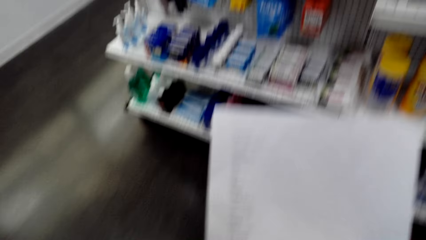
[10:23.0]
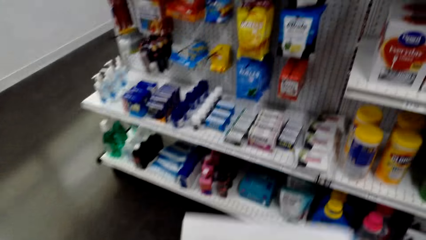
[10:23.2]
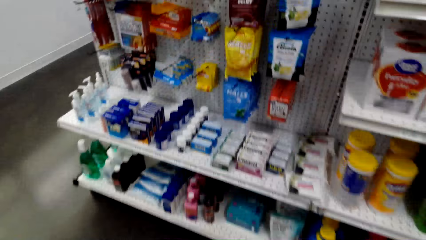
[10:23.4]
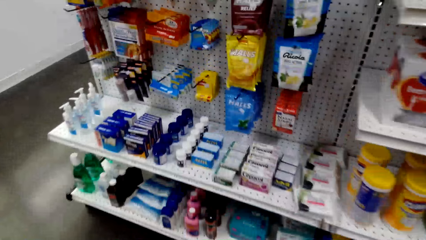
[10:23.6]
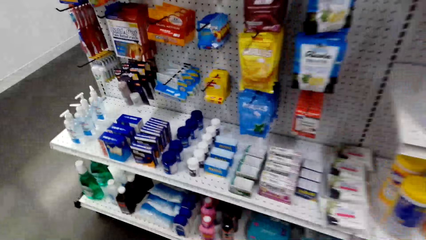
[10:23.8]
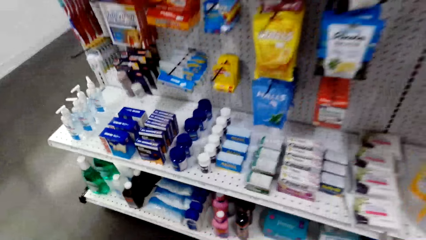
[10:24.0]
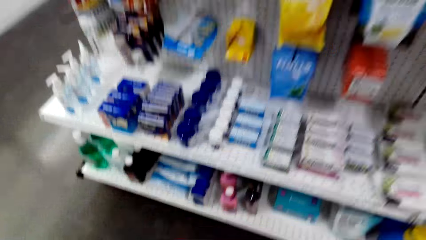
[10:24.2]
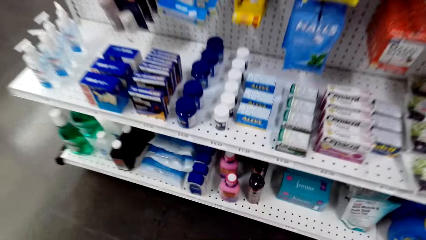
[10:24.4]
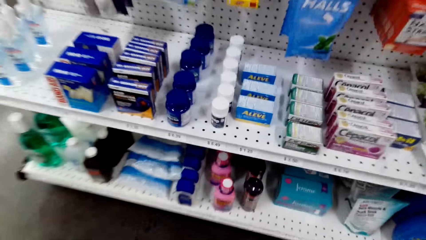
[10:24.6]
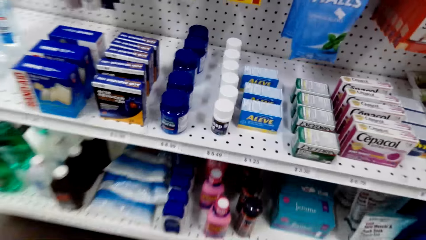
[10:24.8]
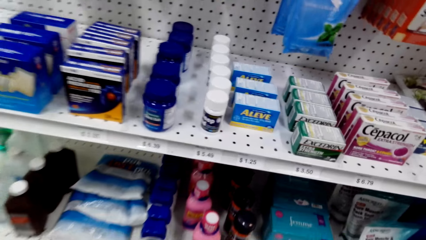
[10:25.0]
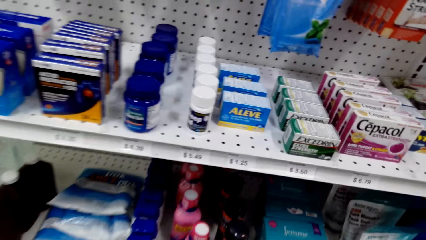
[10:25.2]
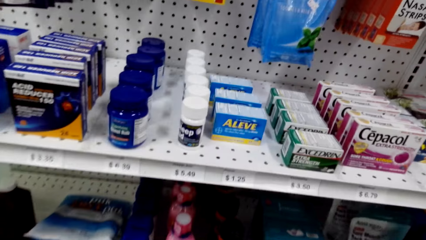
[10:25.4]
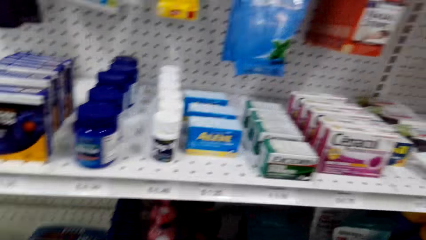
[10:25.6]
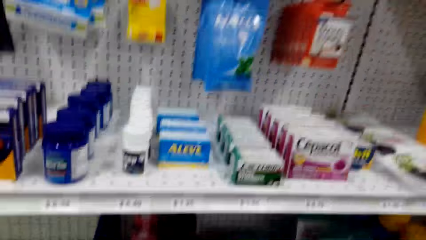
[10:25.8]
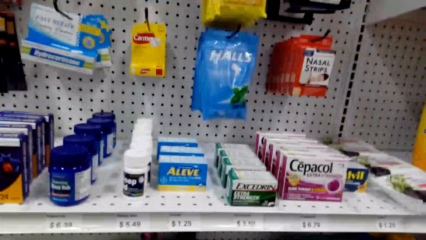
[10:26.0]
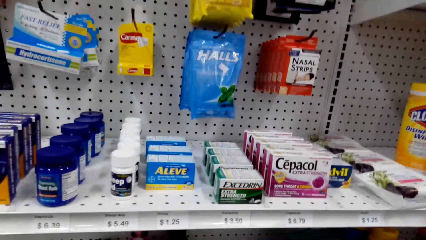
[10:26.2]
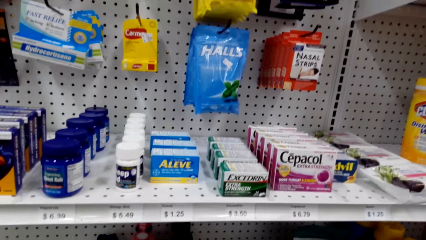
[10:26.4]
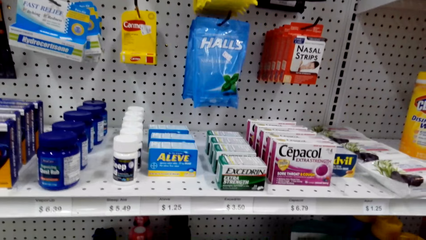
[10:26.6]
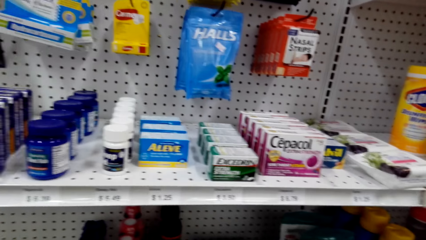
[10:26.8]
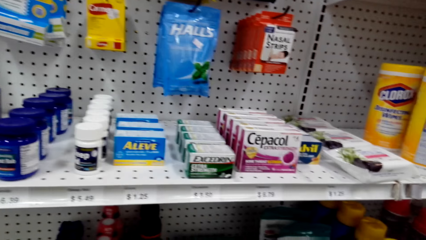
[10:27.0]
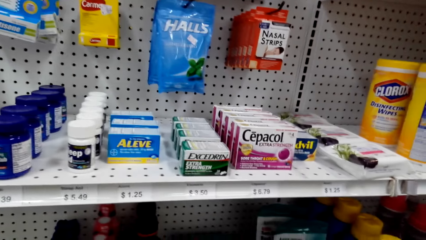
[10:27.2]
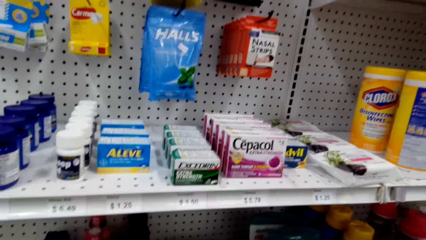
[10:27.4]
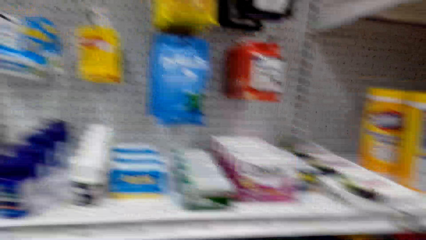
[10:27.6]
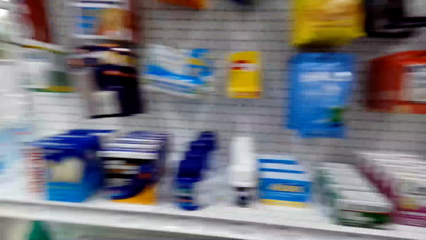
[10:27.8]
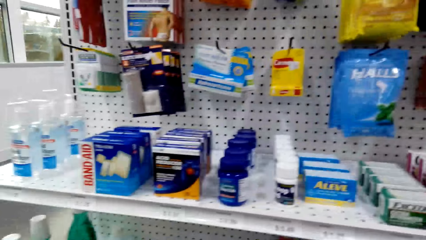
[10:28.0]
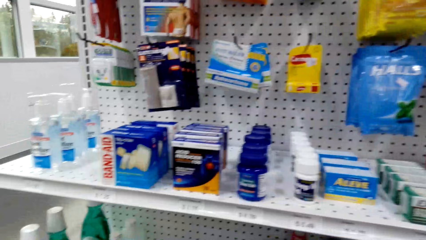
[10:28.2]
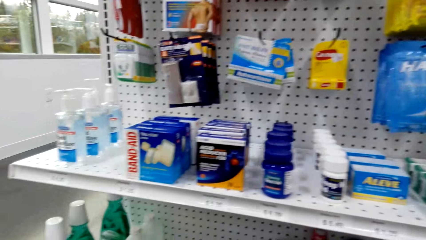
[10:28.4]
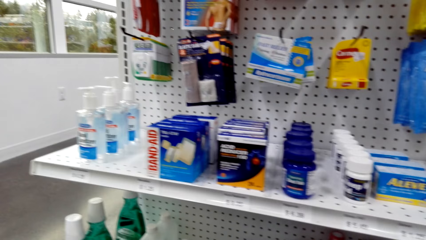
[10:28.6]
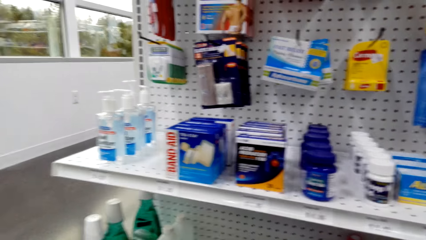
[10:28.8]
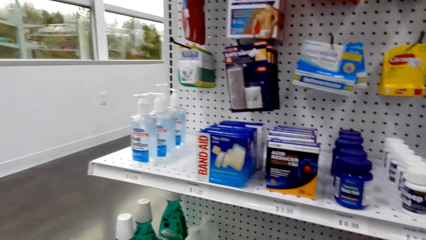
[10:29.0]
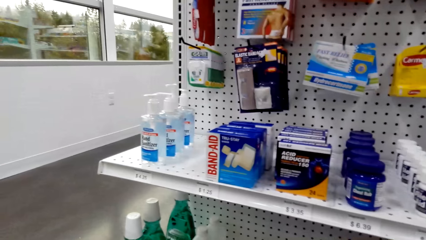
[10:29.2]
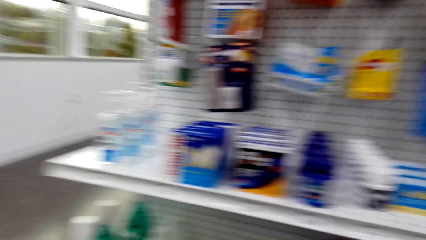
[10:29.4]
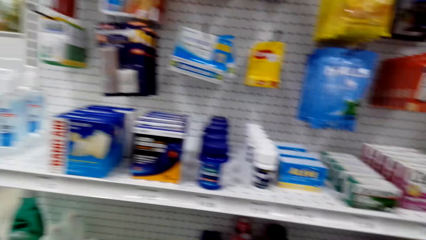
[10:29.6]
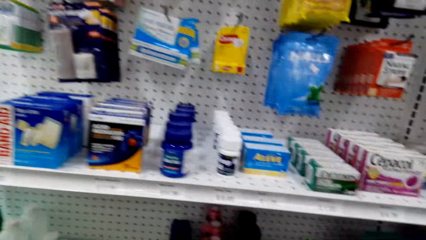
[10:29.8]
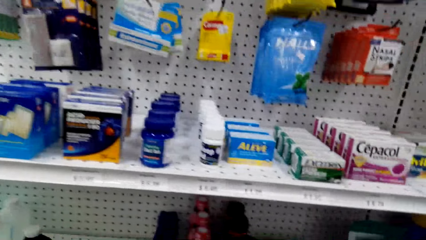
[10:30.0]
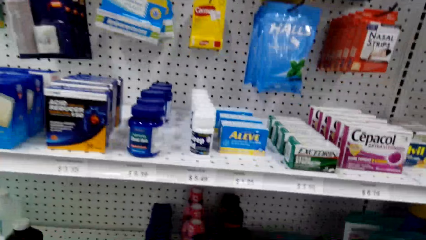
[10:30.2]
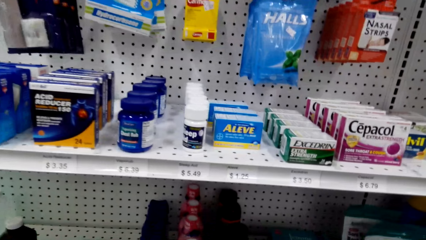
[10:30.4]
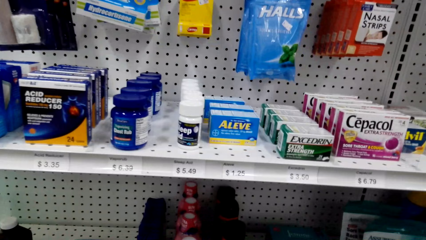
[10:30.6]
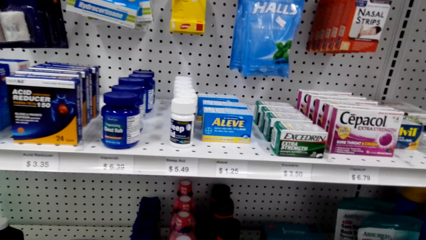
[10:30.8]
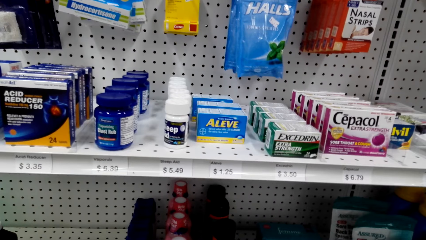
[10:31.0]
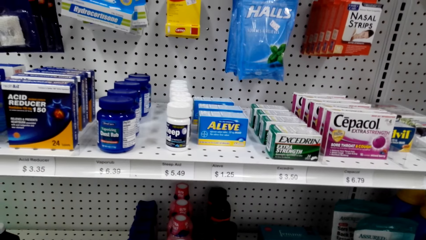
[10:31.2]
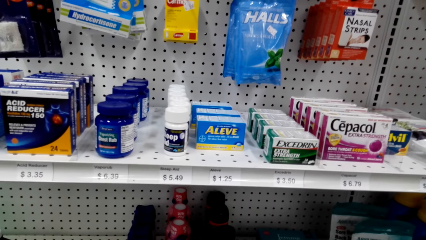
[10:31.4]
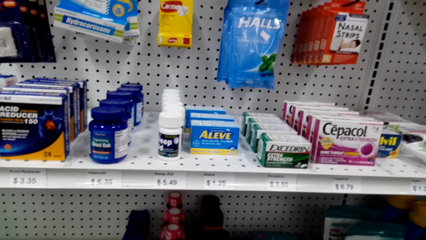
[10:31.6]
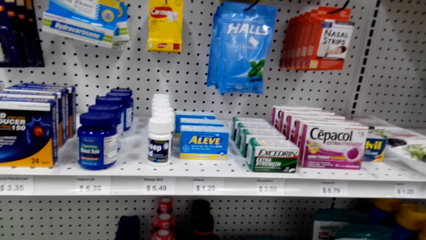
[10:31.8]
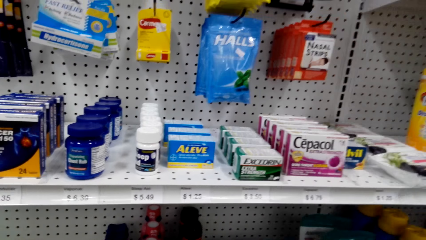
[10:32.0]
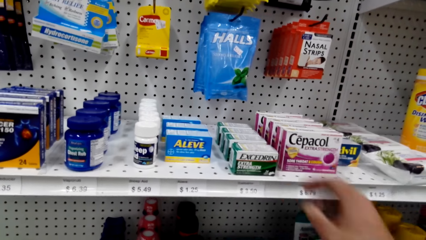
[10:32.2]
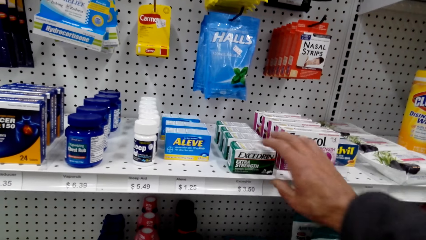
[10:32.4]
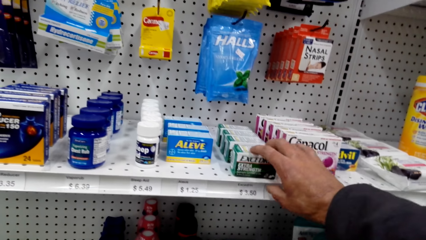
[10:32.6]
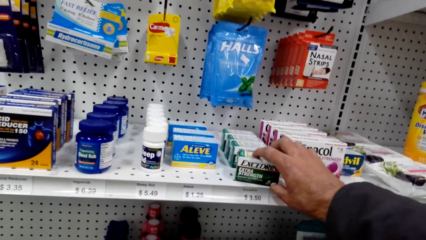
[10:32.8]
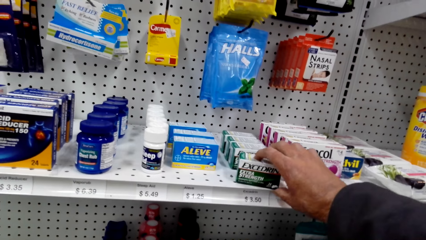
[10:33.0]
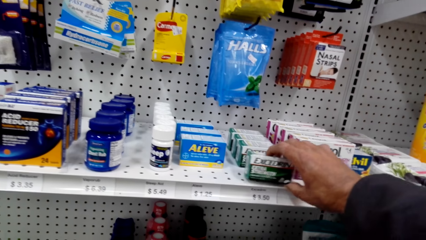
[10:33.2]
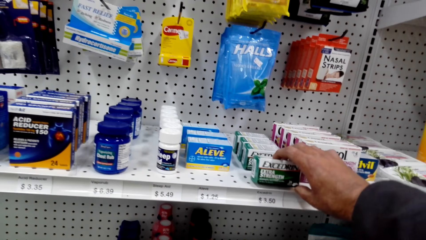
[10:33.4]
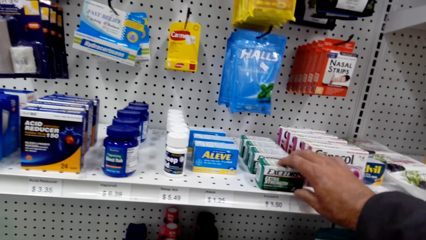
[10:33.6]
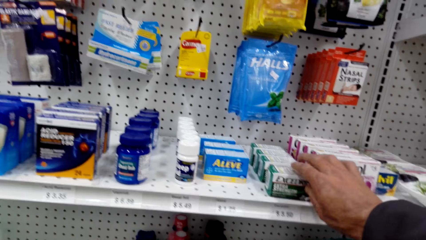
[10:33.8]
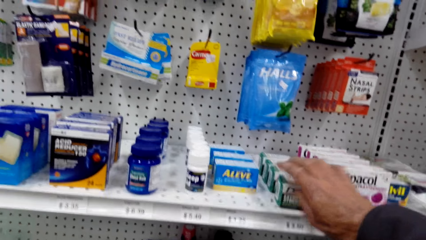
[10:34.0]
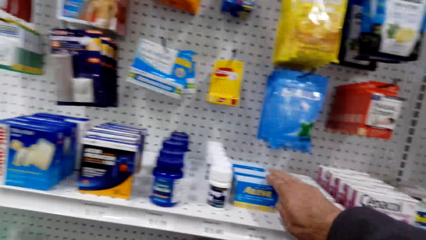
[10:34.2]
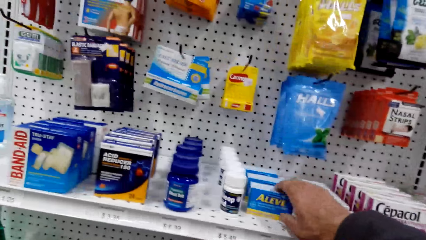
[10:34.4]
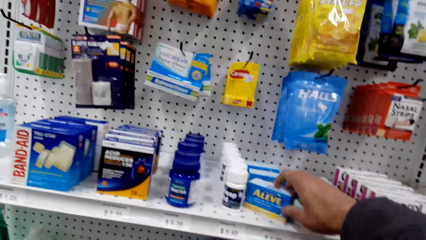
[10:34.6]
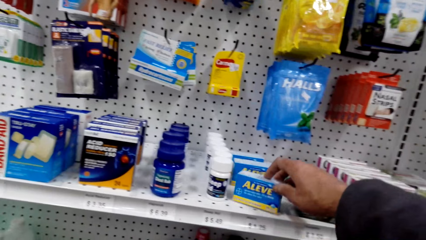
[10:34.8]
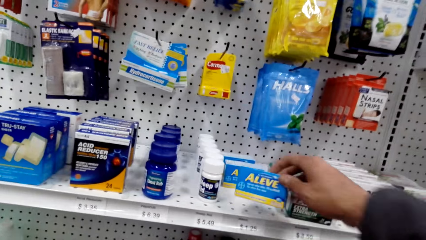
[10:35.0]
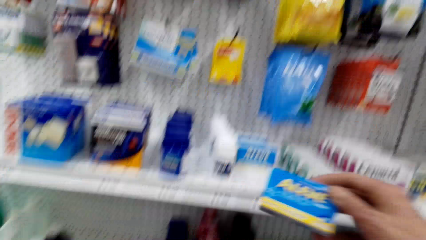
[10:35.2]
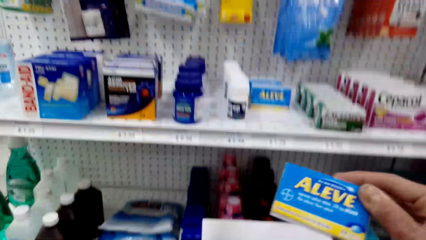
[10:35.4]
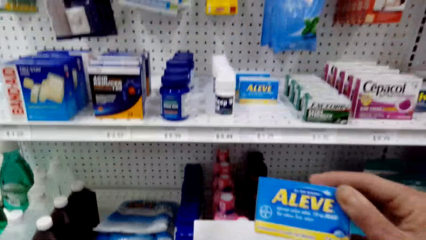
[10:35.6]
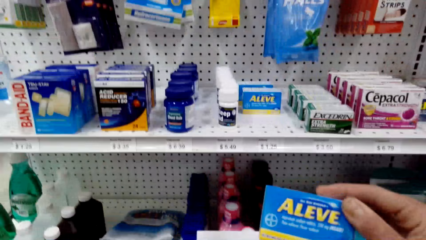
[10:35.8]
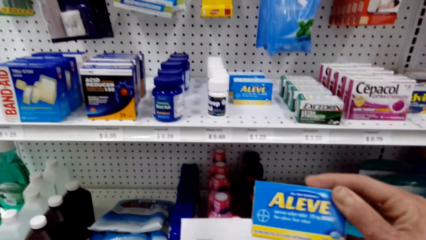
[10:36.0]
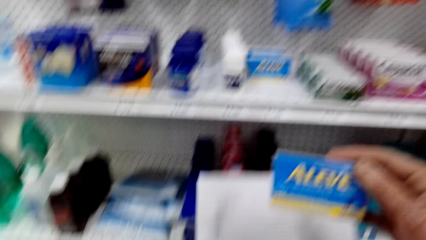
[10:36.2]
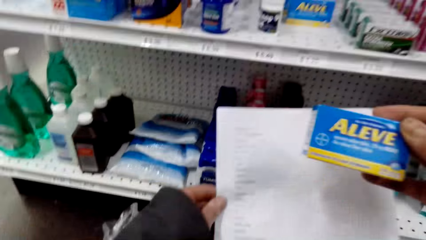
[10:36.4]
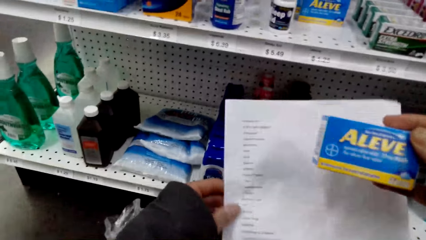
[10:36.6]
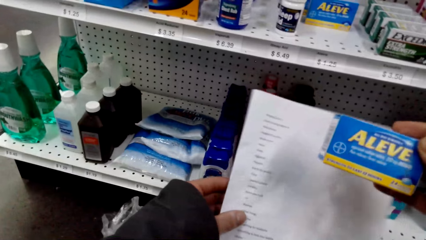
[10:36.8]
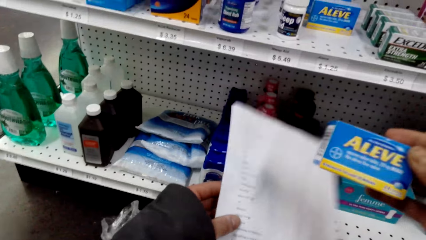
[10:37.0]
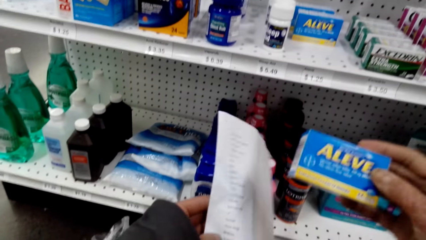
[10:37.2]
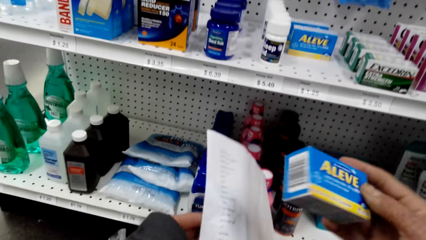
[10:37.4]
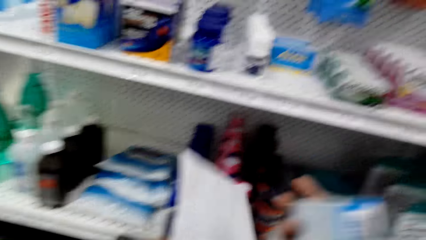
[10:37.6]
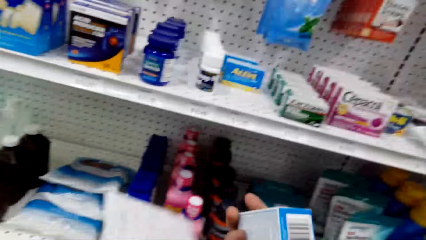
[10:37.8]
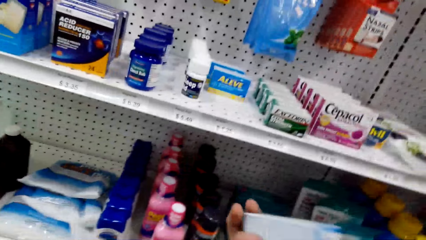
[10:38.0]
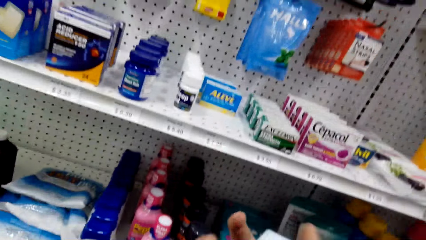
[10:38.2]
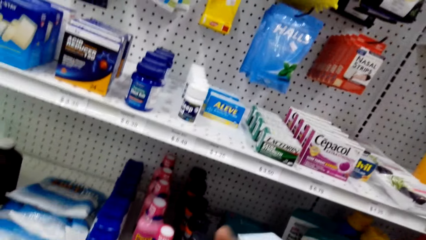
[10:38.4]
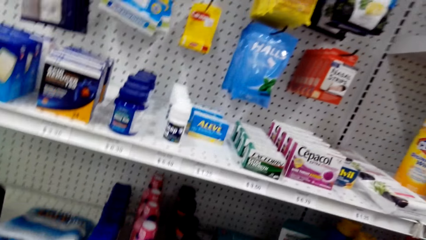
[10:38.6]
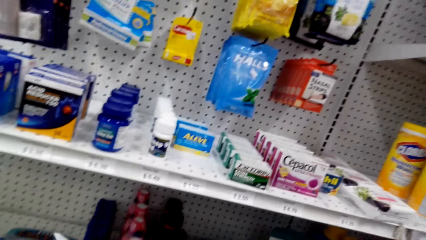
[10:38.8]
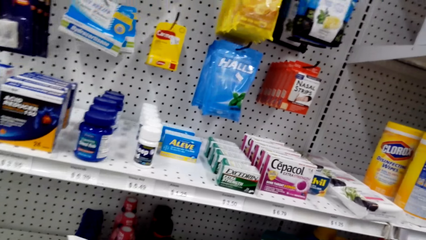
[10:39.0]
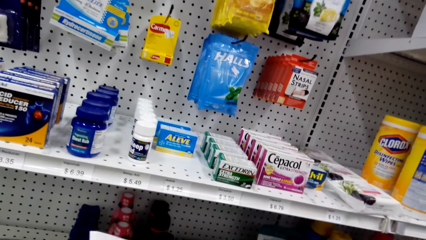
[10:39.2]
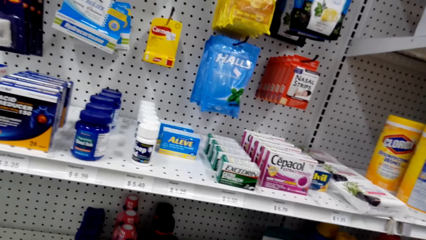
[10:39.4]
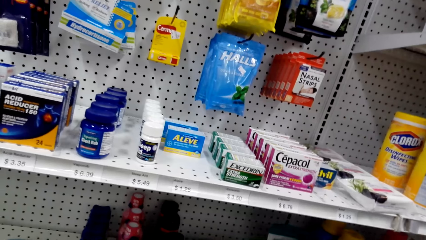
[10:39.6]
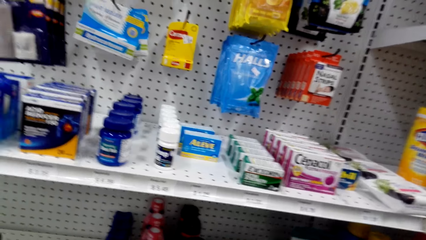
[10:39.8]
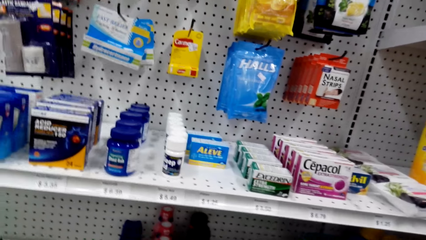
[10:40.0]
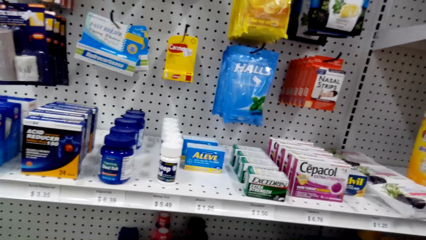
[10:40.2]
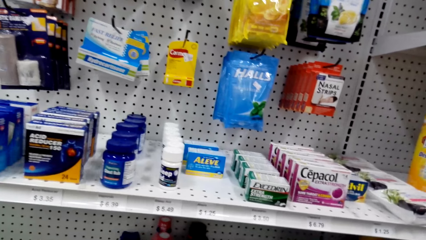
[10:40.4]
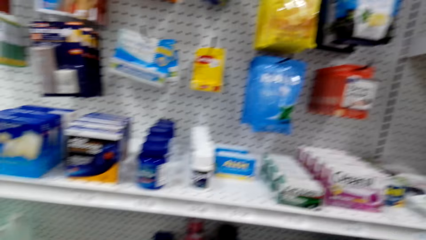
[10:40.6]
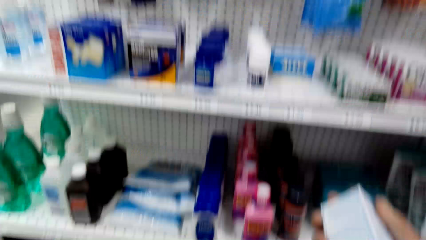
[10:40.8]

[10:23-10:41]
The camera wearer turns around. They bend down. They hold a packet. They hold the packet again. They hold a paper. They turn around. They take a box of something.
